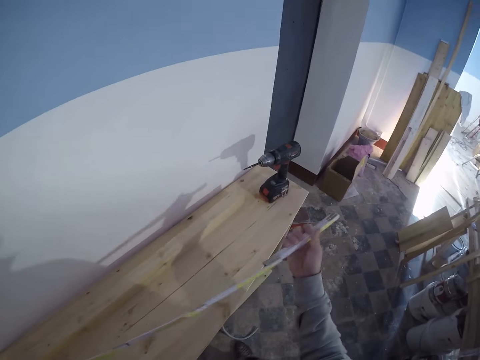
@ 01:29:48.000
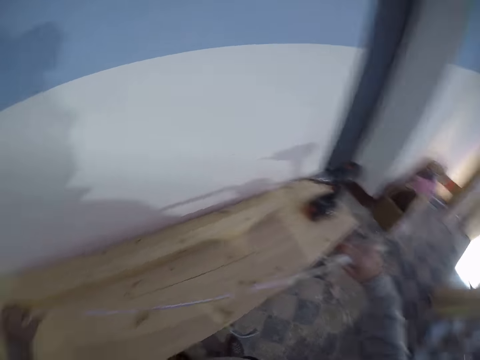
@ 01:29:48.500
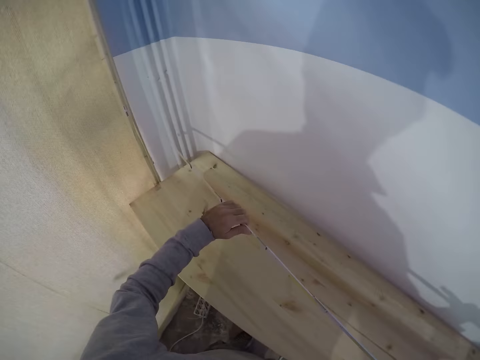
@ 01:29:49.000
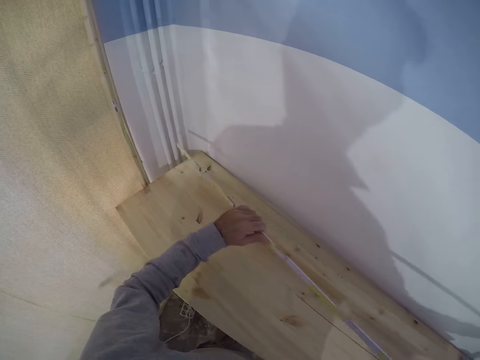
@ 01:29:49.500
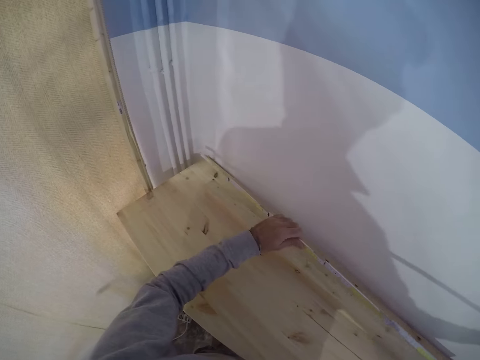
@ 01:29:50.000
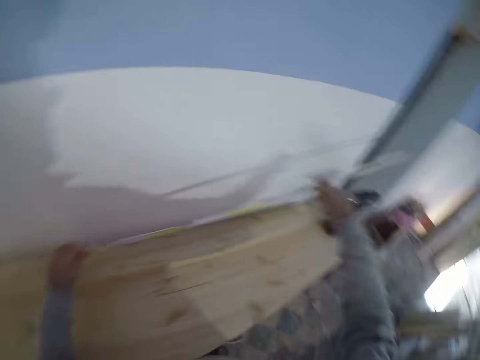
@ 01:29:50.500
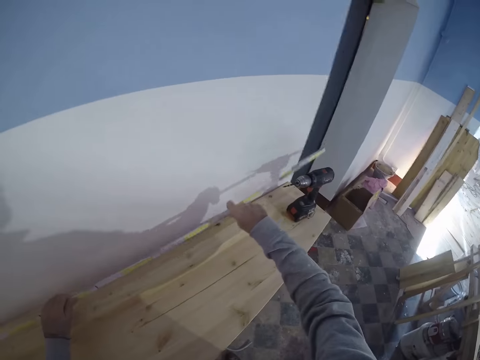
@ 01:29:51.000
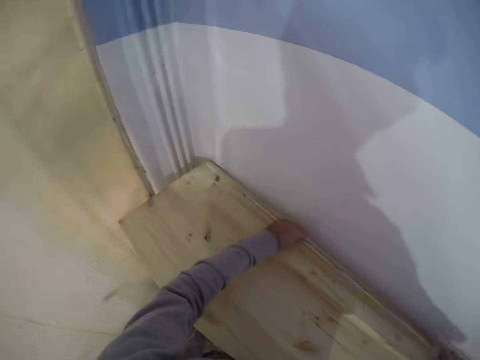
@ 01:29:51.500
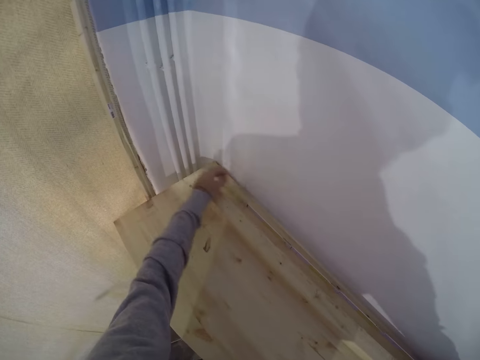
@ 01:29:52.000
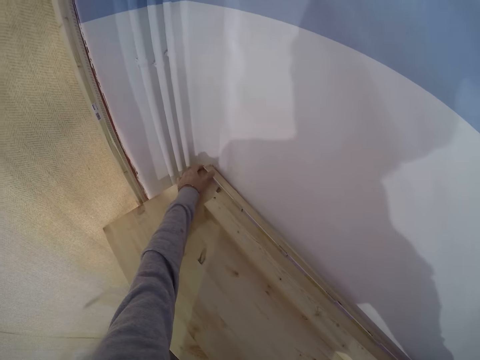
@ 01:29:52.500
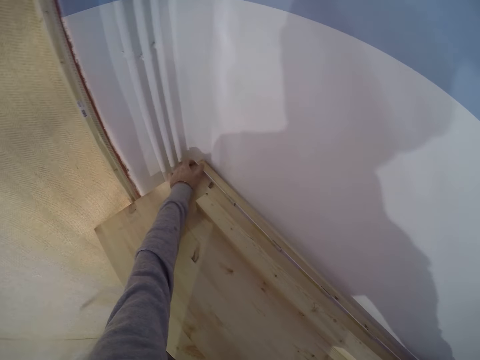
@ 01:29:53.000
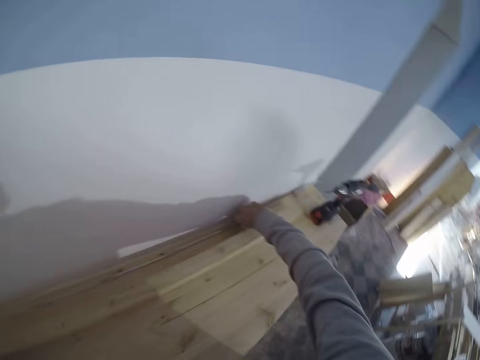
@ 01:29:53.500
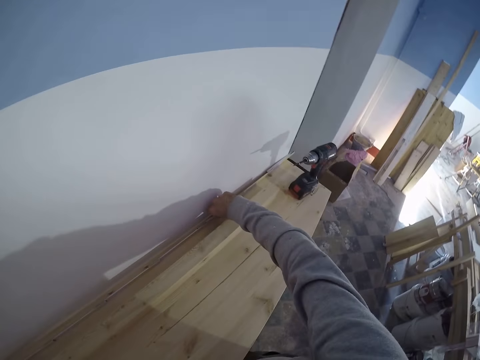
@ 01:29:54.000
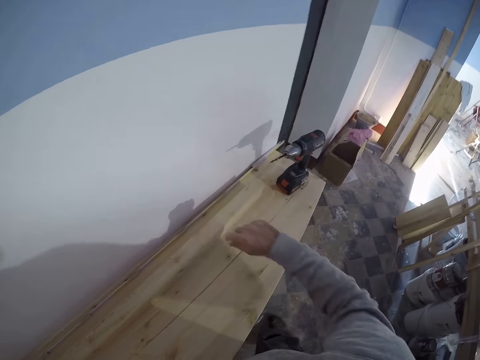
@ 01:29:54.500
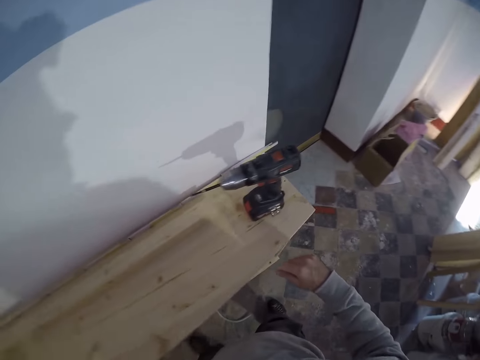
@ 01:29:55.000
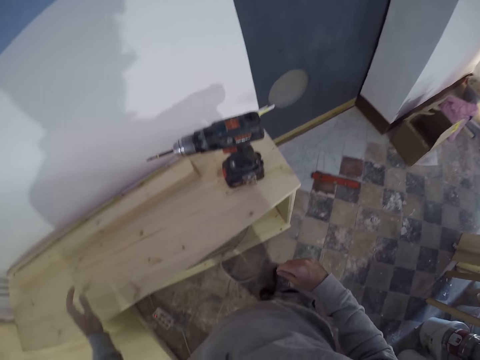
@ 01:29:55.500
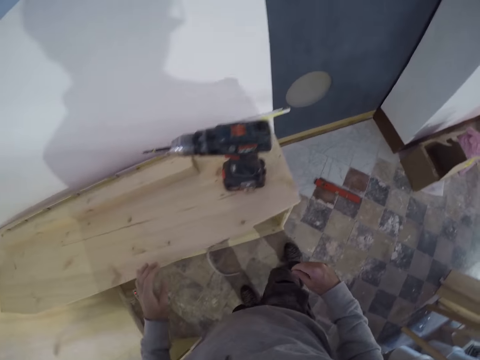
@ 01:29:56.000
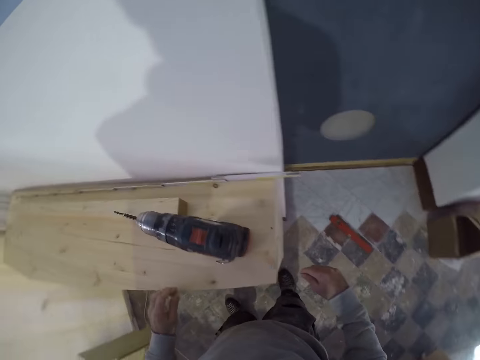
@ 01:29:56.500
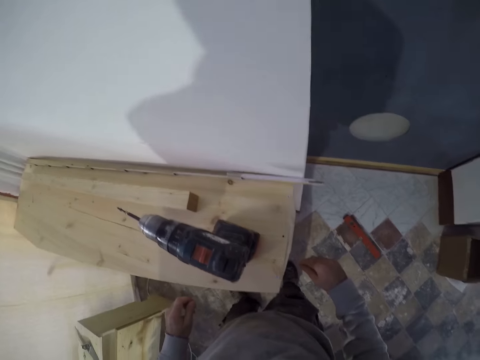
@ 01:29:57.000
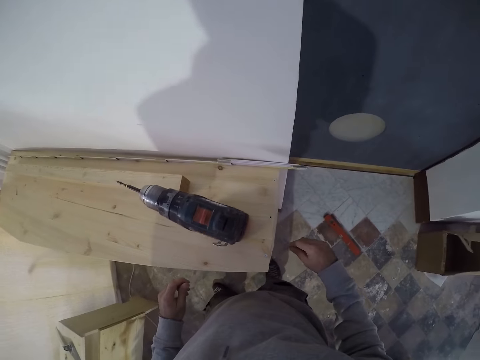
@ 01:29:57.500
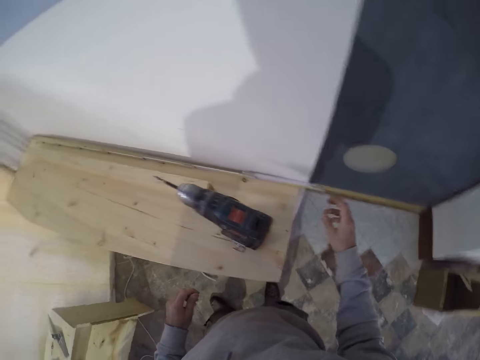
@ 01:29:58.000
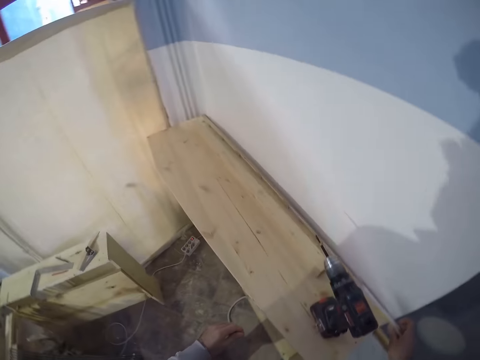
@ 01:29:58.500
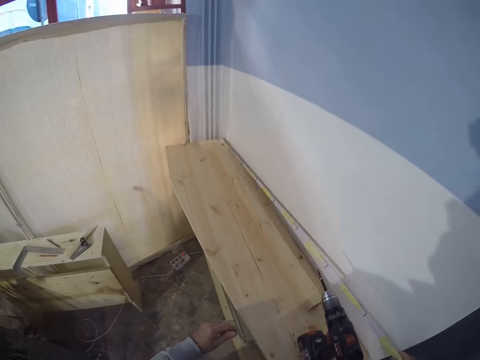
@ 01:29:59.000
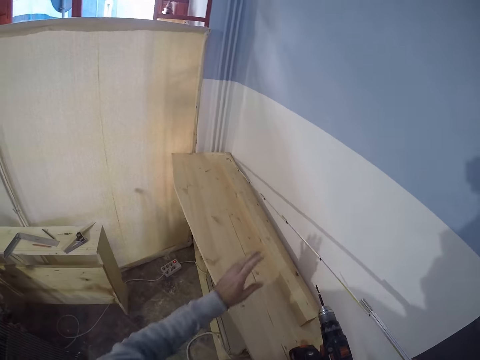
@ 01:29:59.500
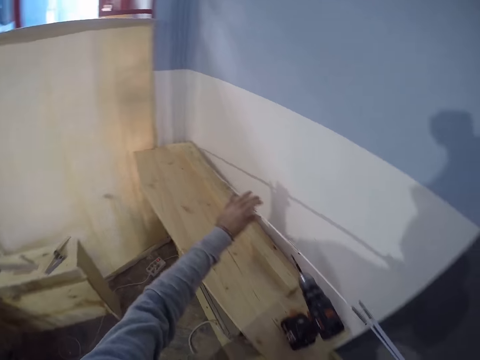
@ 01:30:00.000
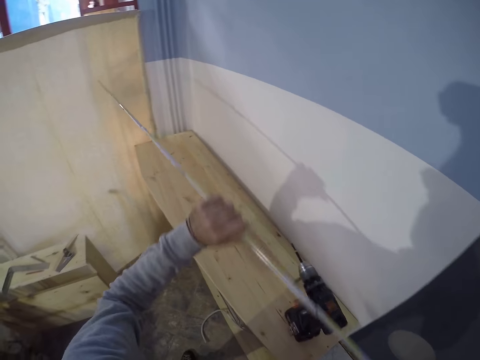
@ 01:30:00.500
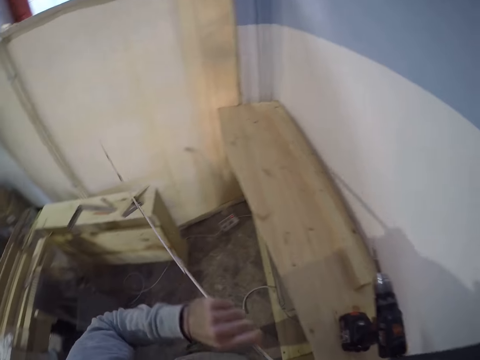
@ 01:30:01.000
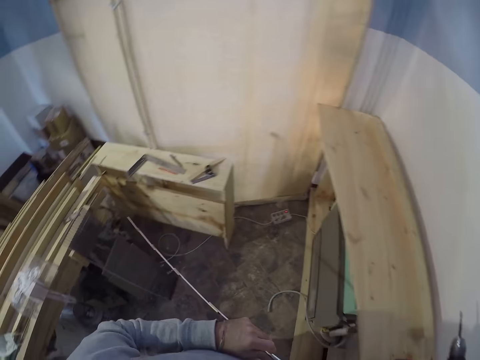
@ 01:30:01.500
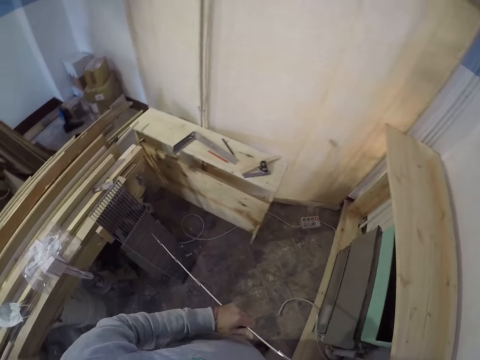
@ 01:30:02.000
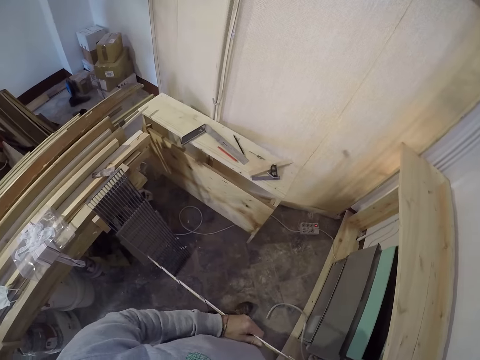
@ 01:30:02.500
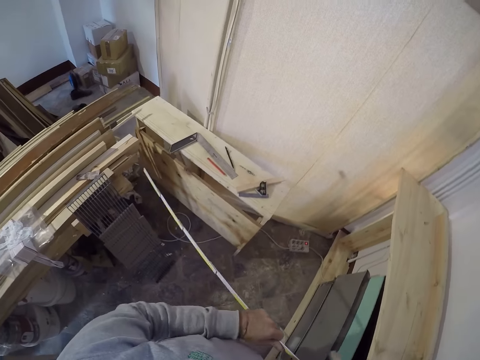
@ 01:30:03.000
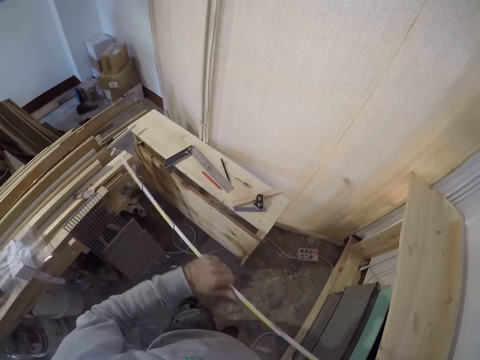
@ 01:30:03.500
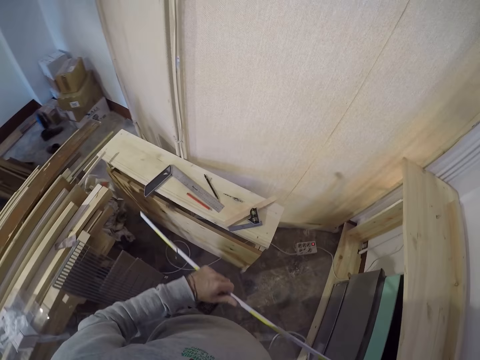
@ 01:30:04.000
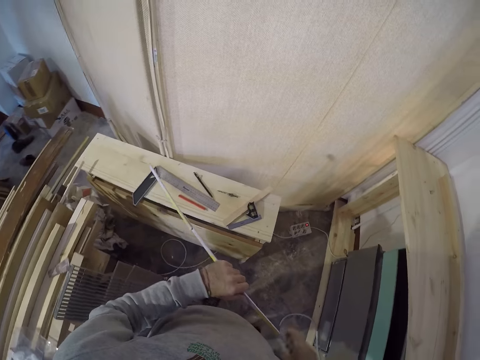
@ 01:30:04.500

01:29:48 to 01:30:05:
The camera wearer measures the table with a measuring tape. He picks the measuring tape from the table with his right hand. He holds the measuring tape with both hands. He folds the tape measure.
